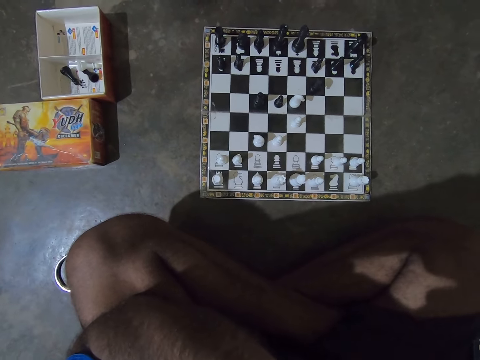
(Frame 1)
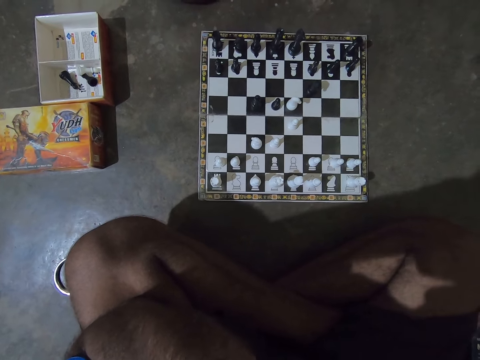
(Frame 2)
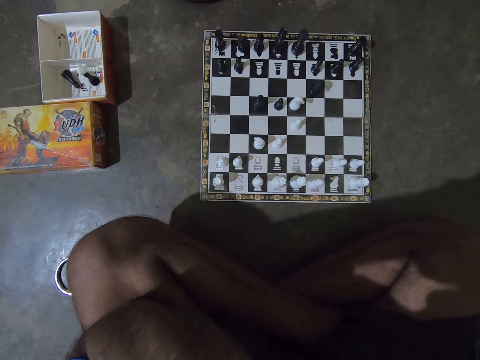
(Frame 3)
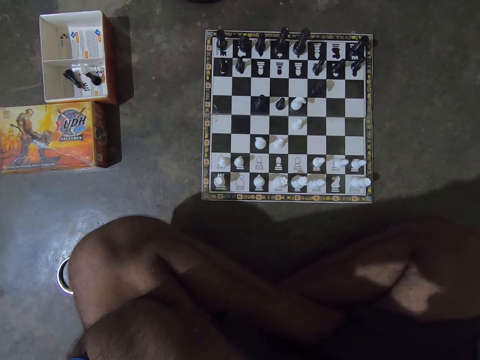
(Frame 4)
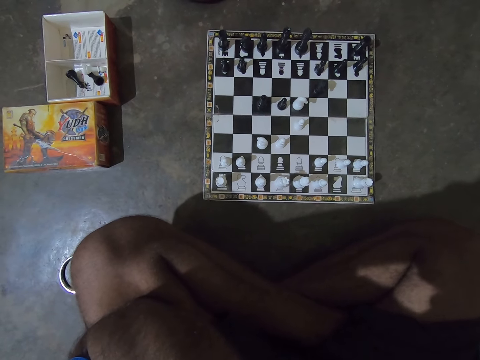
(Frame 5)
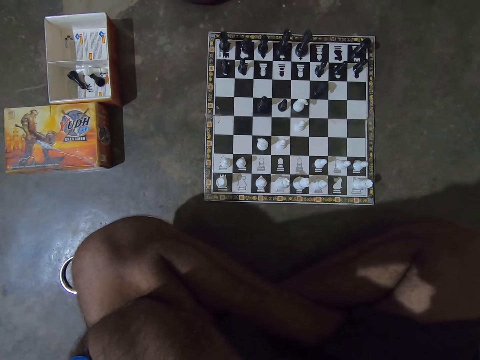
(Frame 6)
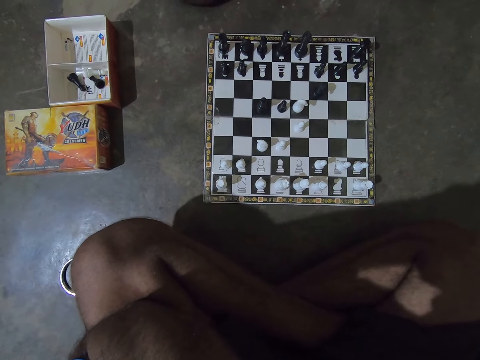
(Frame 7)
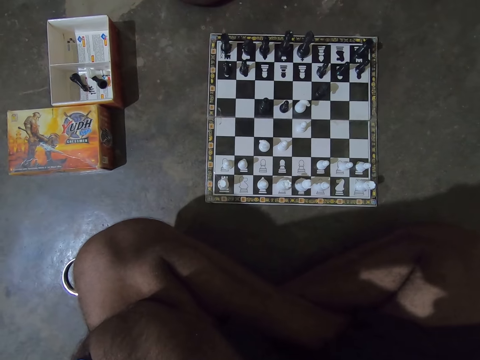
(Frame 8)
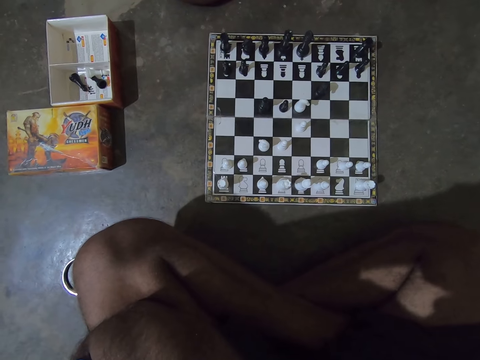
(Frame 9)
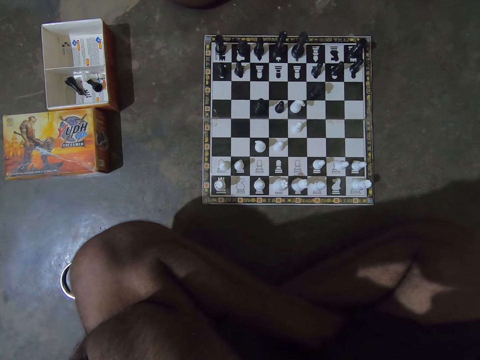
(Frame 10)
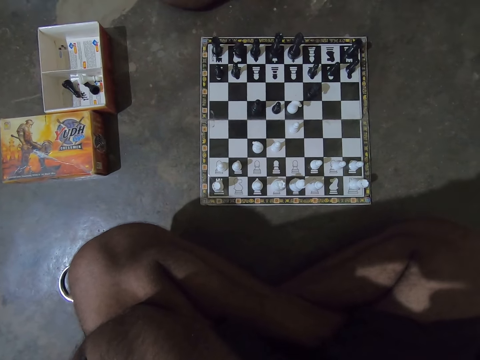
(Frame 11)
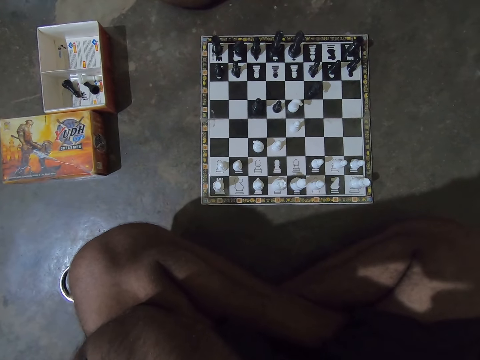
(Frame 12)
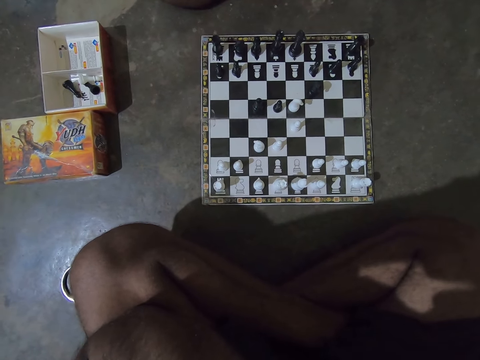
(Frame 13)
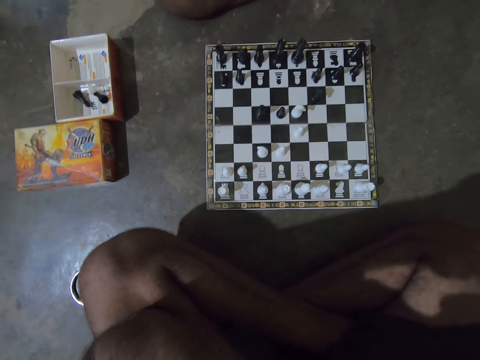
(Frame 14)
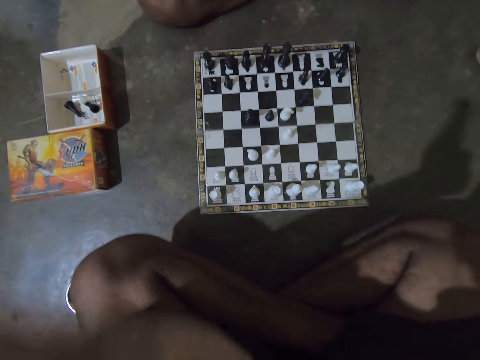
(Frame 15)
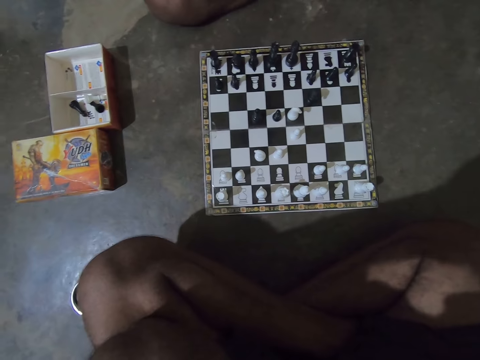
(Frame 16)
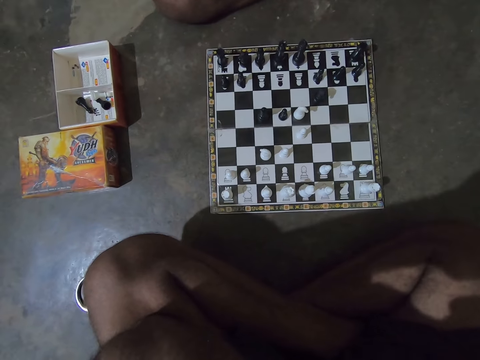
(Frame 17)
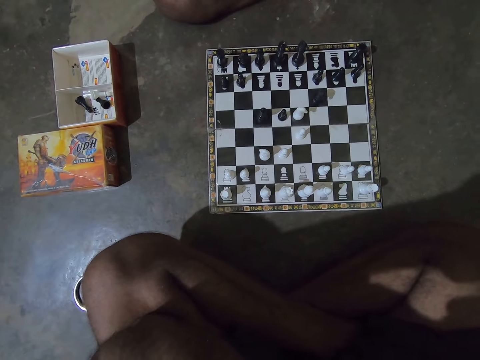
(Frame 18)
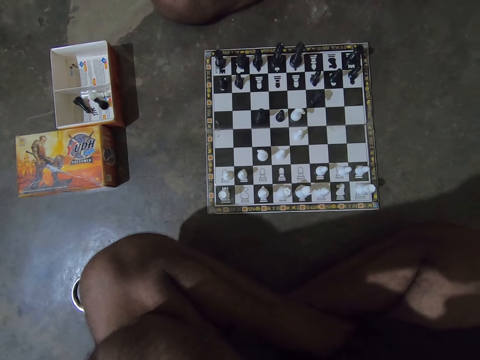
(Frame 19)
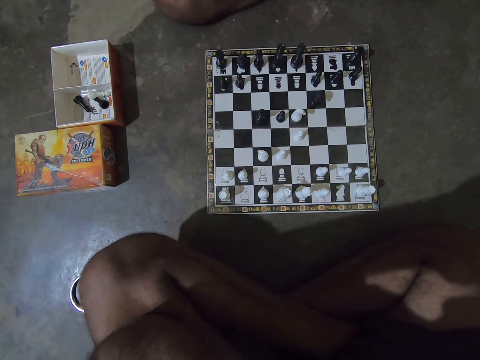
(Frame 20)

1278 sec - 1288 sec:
The camera wearer moves his left hand slightly.

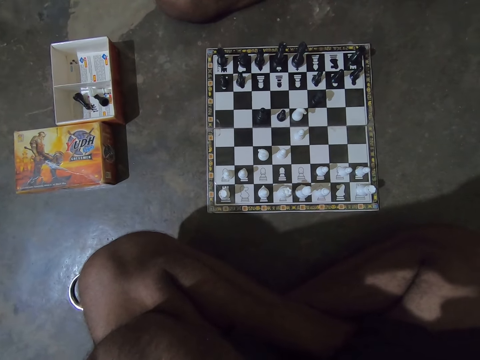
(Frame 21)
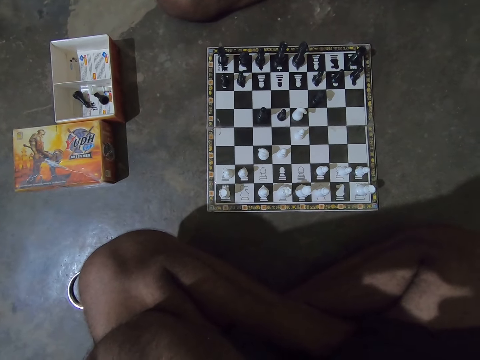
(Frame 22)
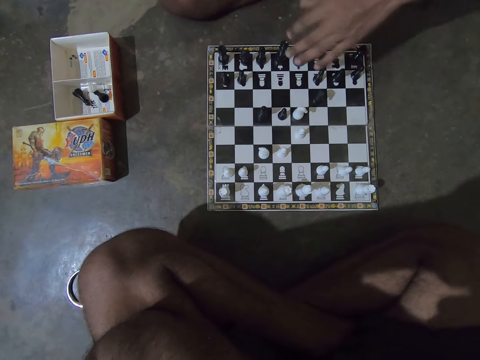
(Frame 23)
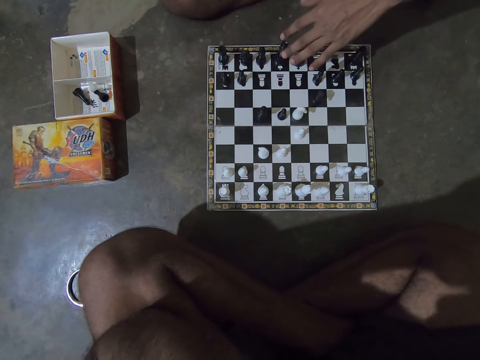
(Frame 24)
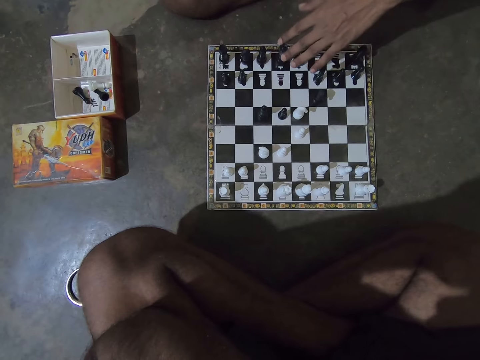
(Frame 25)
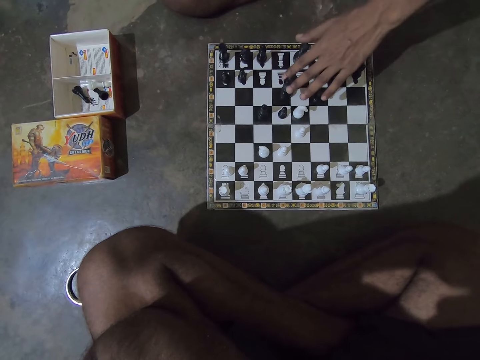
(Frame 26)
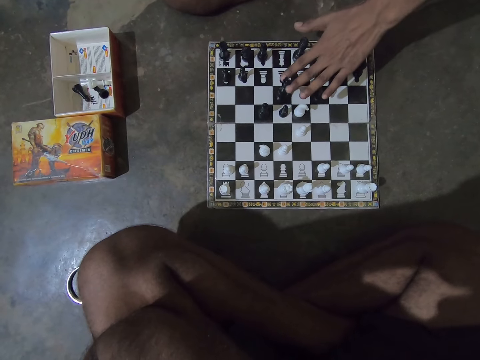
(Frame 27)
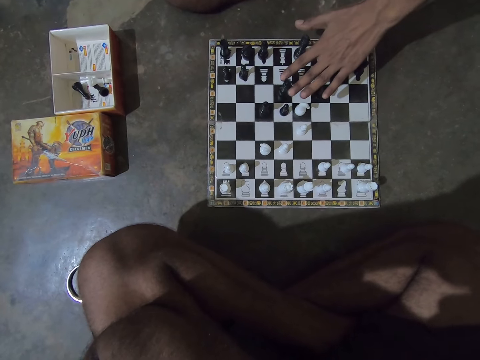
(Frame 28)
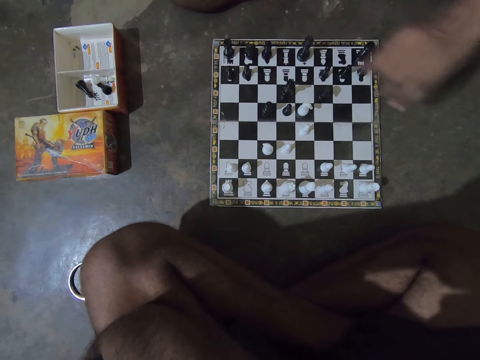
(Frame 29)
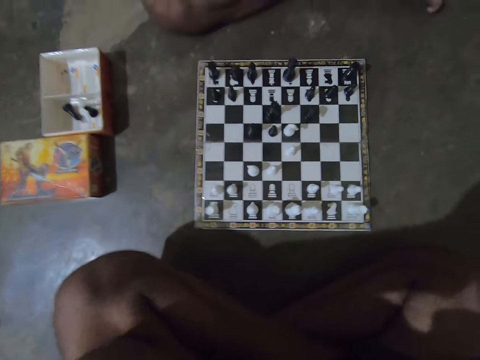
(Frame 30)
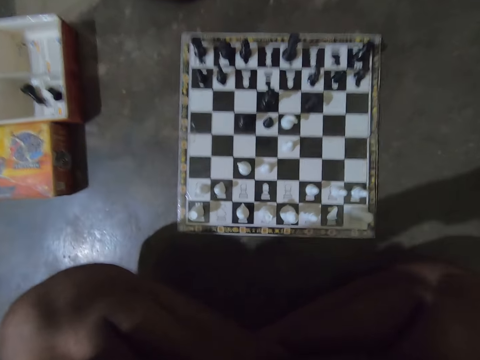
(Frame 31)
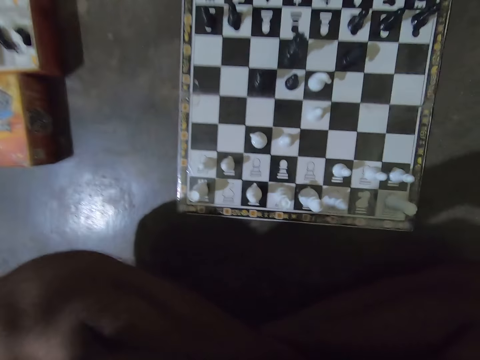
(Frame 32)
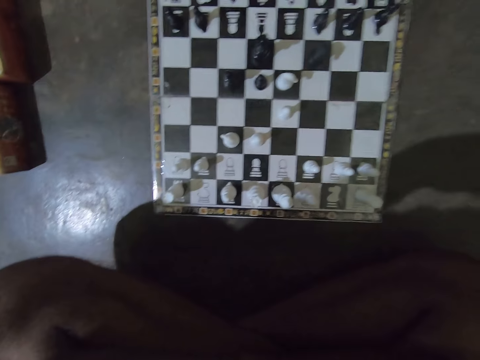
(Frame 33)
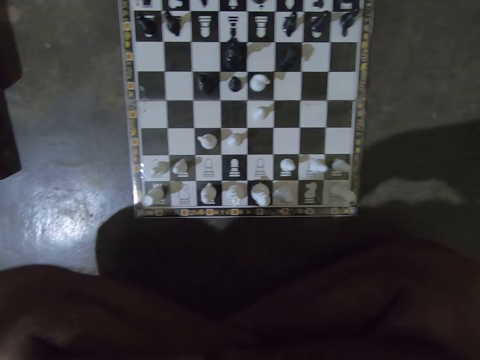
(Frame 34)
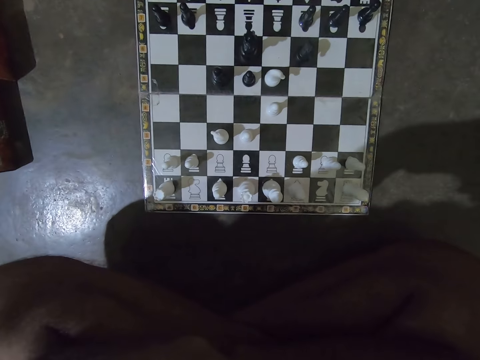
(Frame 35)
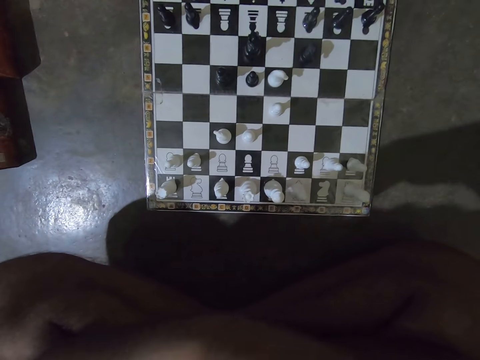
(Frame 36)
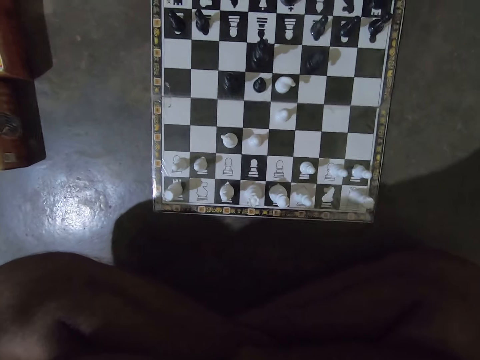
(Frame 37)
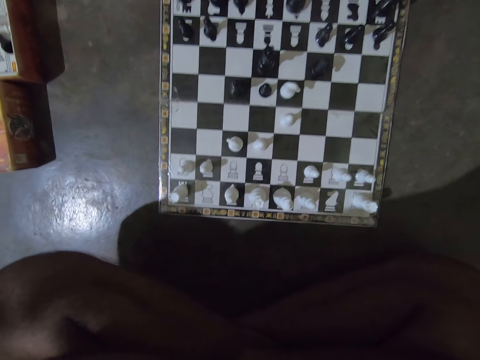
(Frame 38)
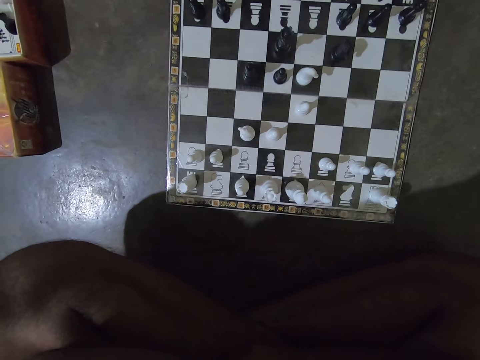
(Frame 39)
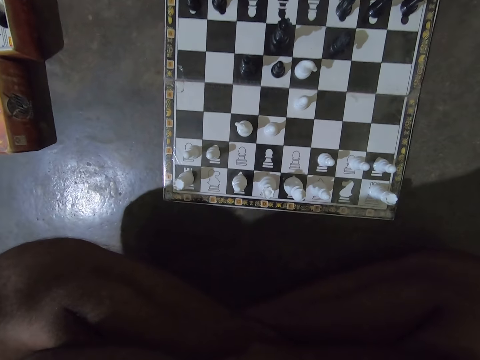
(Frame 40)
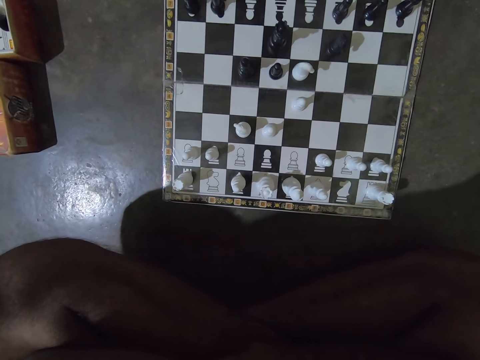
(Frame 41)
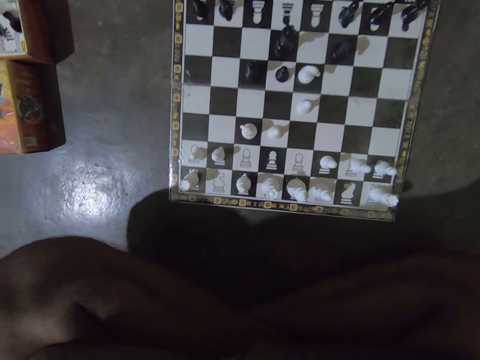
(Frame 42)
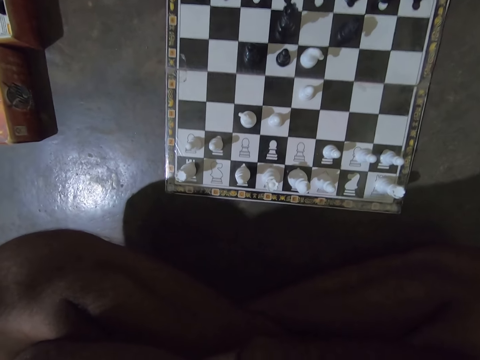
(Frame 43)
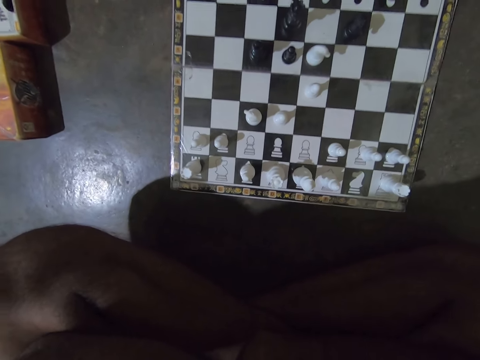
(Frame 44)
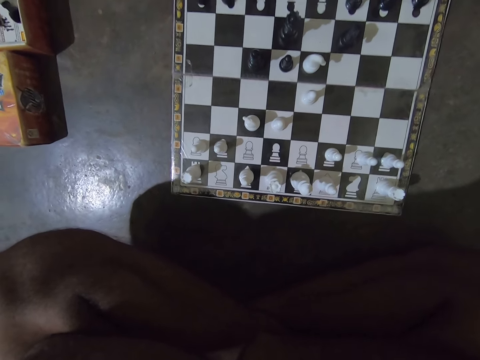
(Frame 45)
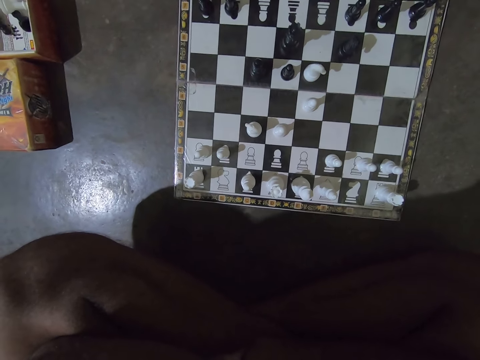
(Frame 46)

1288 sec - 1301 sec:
A man moves the black queen chess piece on the chess board two boxes forward. The man touches the pieces. The camera wearer looks at the chess board.

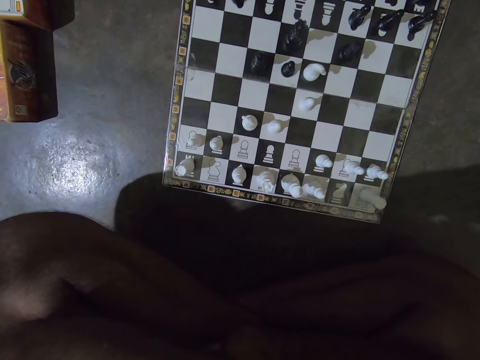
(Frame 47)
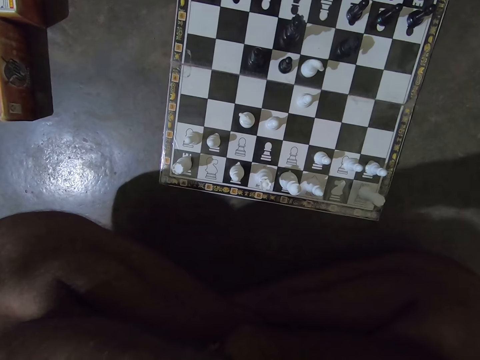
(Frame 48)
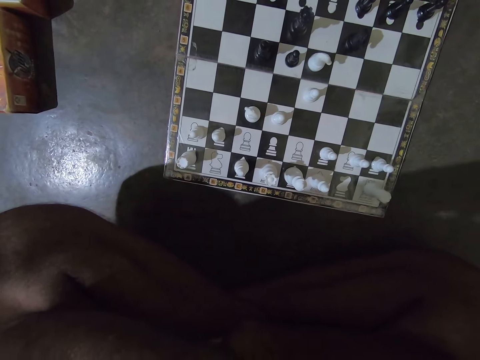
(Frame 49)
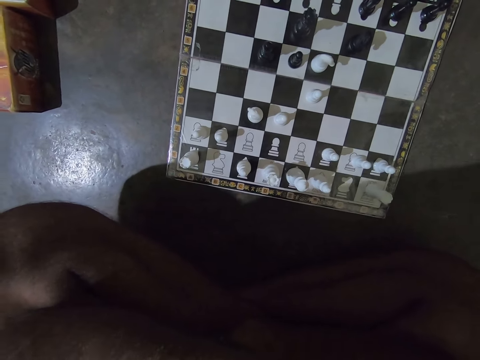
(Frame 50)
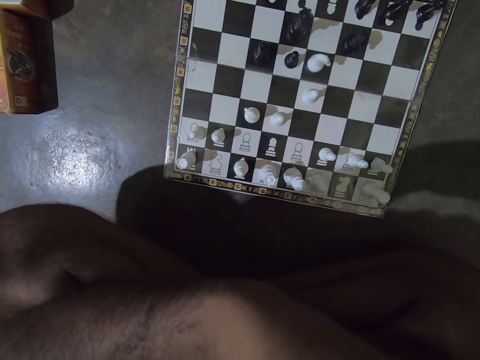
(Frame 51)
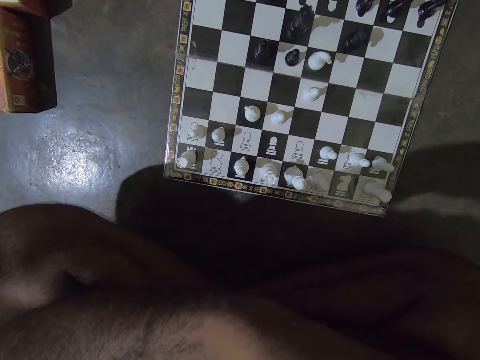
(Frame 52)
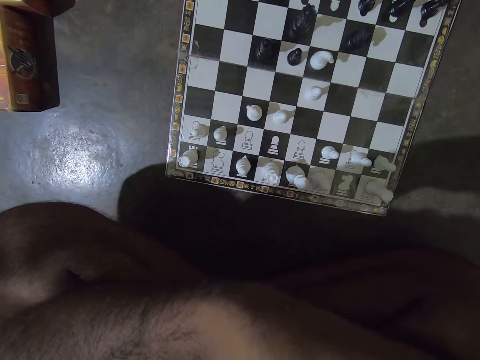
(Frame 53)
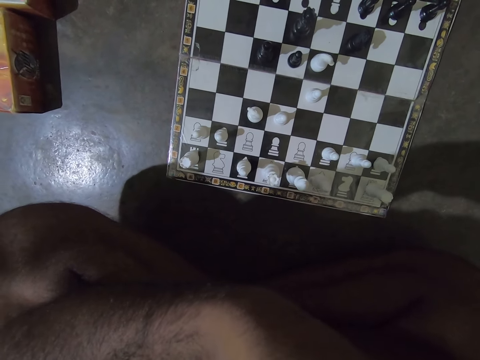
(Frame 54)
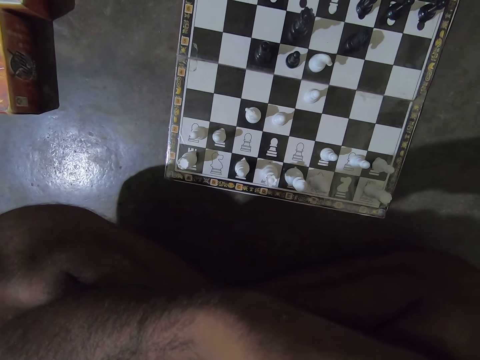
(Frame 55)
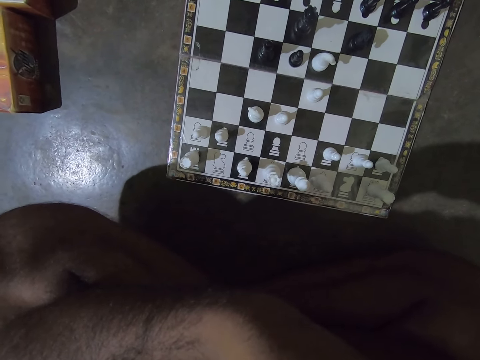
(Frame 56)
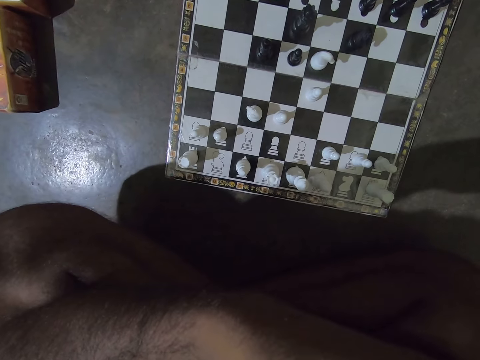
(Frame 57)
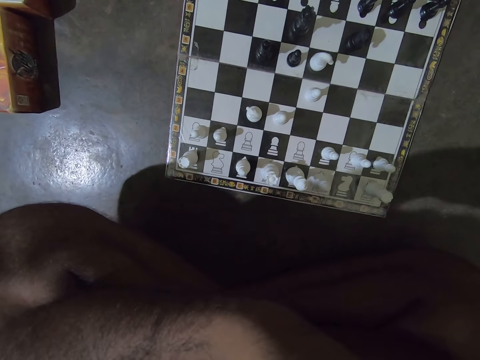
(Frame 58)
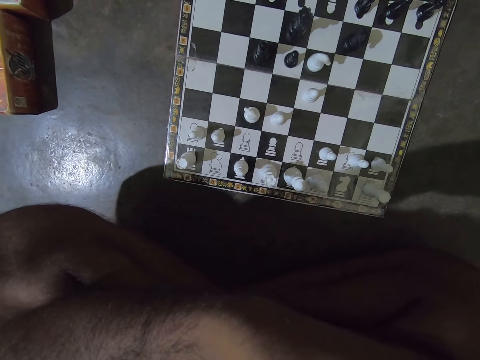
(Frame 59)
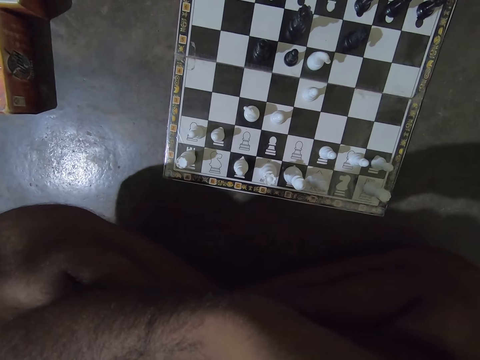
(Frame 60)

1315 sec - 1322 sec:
The camera wearer touches the face.
